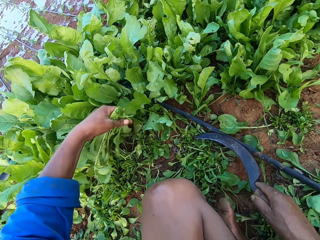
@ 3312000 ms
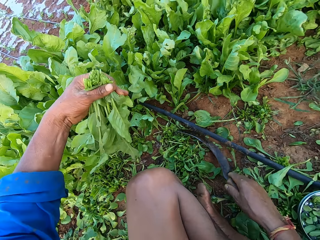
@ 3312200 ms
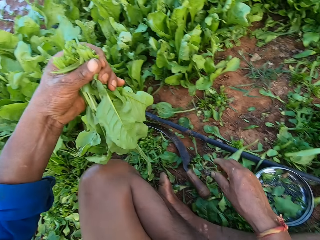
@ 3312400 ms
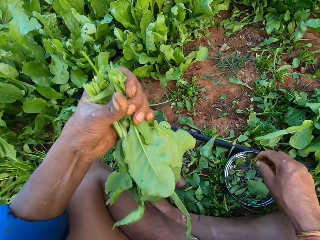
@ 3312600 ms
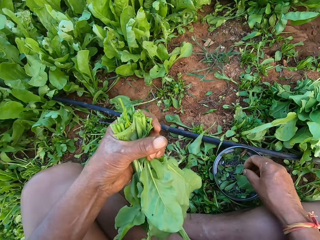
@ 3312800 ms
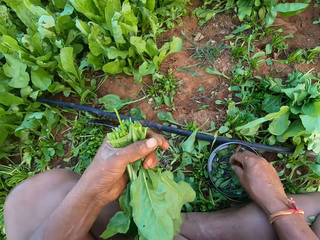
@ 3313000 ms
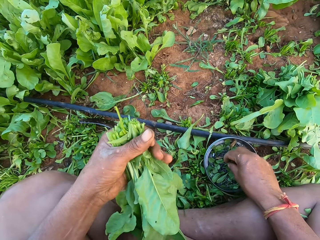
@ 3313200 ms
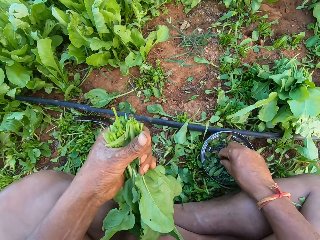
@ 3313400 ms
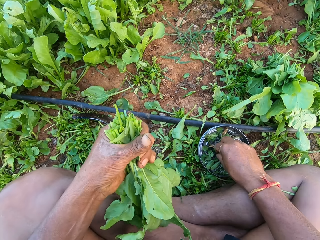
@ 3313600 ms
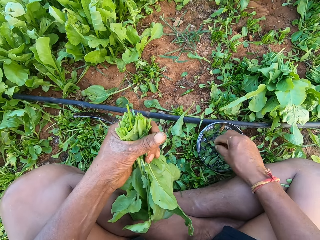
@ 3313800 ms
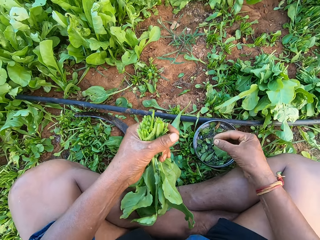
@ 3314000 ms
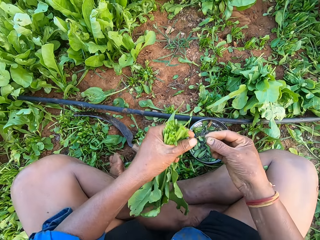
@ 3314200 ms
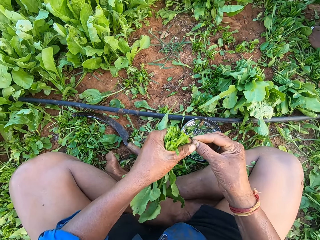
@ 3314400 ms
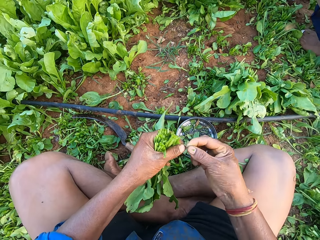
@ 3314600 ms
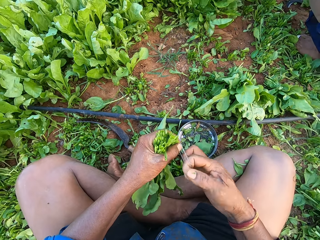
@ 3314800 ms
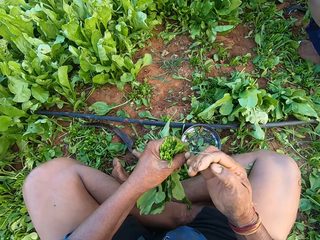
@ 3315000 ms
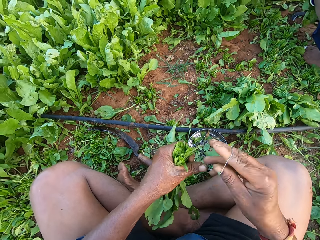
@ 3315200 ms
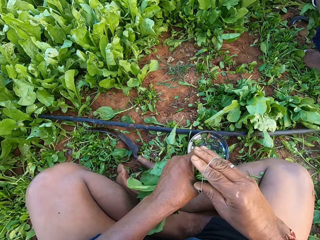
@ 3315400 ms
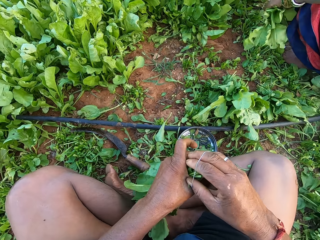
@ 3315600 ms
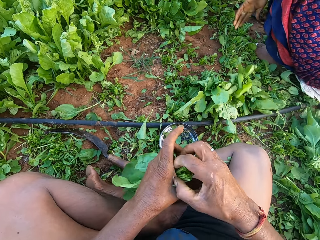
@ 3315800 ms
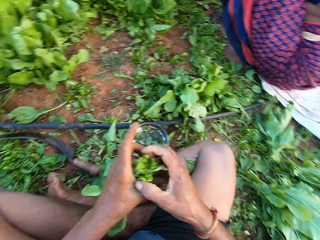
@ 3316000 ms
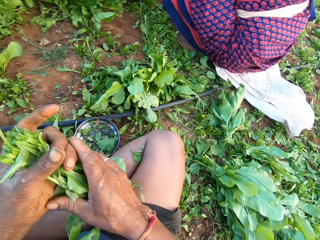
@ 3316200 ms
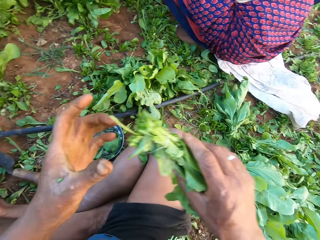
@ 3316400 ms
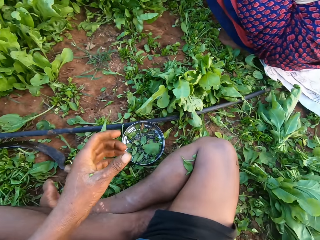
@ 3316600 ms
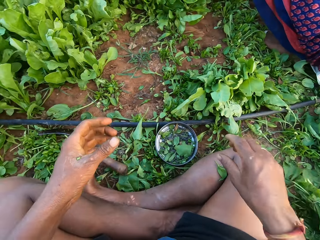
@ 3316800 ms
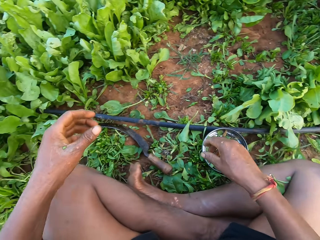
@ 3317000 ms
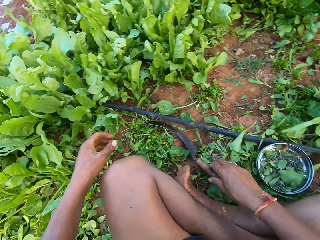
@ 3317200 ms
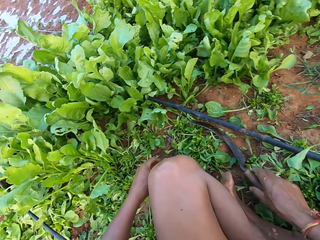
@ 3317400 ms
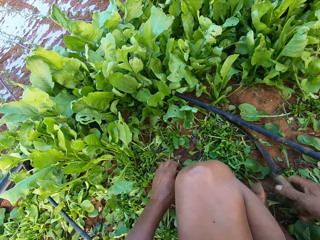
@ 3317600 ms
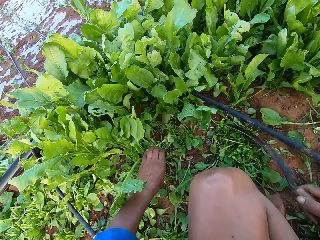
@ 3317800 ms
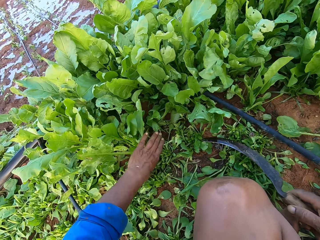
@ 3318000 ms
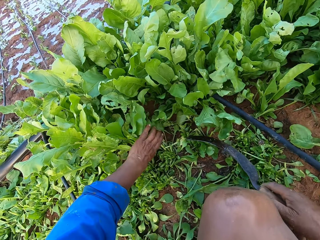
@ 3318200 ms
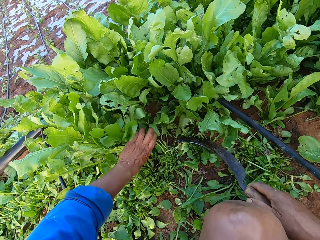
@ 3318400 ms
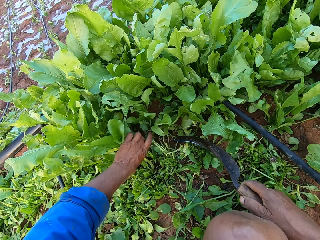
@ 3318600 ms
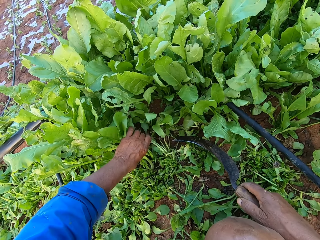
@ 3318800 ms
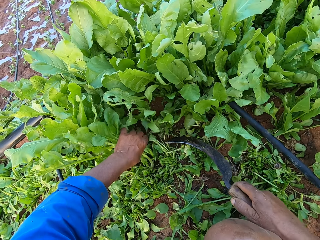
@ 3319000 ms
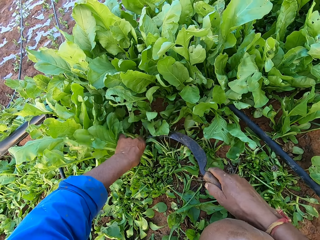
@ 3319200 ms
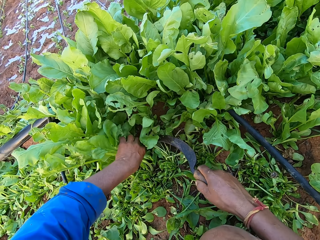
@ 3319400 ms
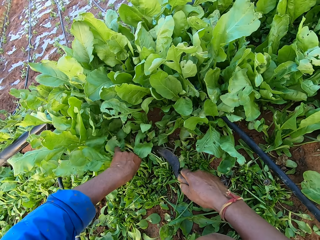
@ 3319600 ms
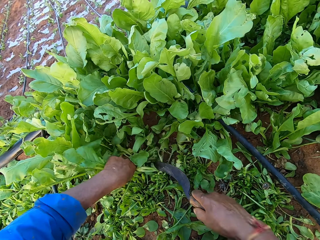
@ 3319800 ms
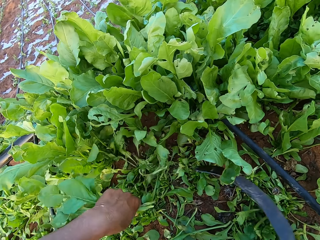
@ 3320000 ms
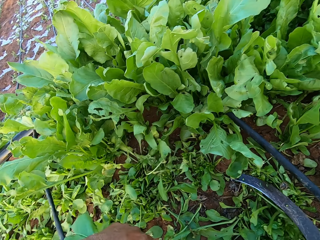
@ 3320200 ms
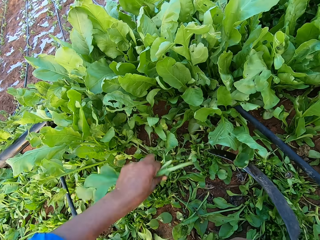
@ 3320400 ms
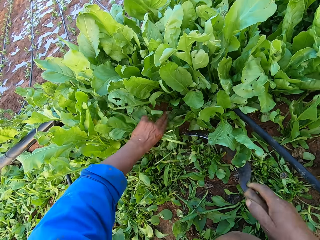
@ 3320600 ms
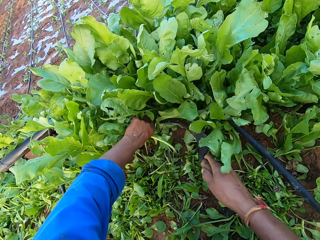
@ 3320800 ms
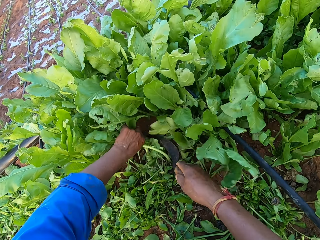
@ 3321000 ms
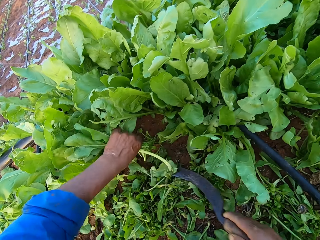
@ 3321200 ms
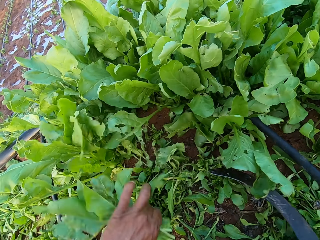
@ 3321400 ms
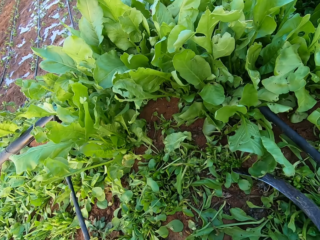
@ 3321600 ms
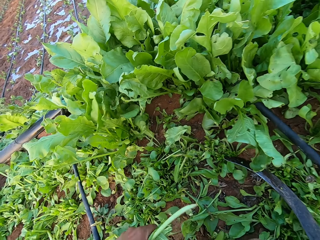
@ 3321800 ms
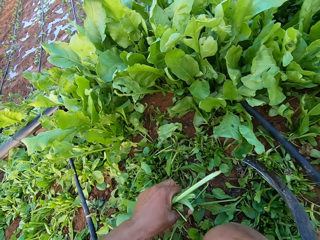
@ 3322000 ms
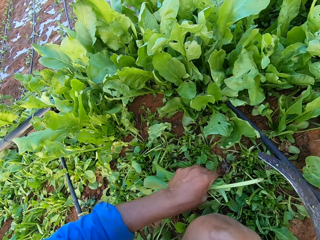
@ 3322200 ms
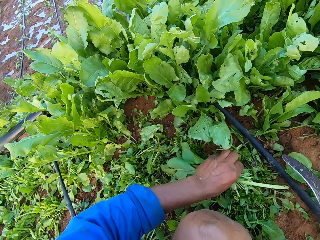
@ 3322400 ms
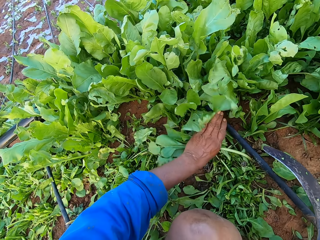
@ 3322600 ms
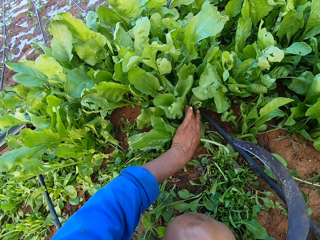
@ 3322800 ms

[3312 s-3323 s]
The camera wearer drops the sickle on the ground with his right hand. He picks a rubber band from the plate with his right hand. He ties the spinach leaves with the rubber band in his right hand. The woman drops some spinach leaves on the ground with her left hand. The camera wearer passes the spinach leaves from his left hand to his right hand. He puts down the spinach. He picks the sickle from the ground with his right hand. He holds some spinach leaves on the ground with his left hand. He cuts the spinach leaves with the sickle in his right hand. He interacts with the man.

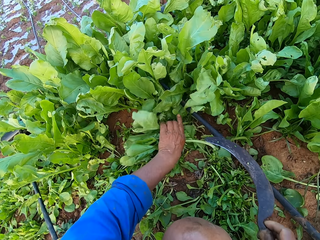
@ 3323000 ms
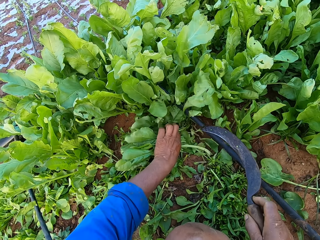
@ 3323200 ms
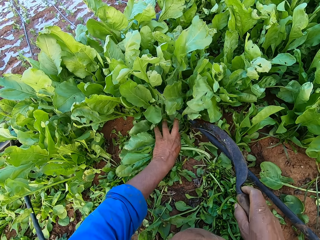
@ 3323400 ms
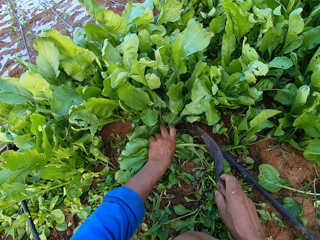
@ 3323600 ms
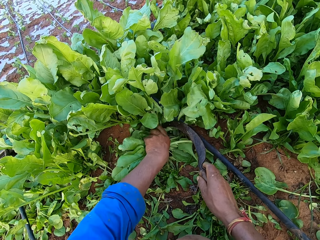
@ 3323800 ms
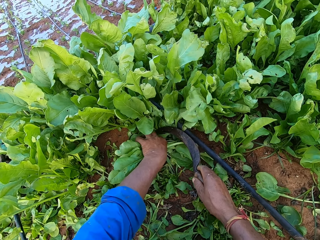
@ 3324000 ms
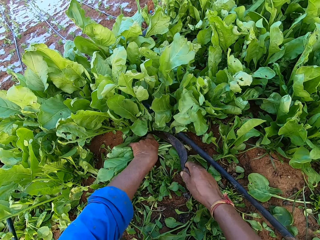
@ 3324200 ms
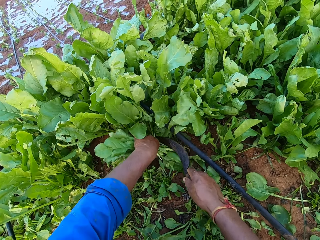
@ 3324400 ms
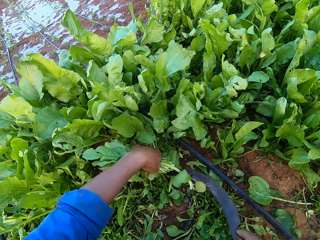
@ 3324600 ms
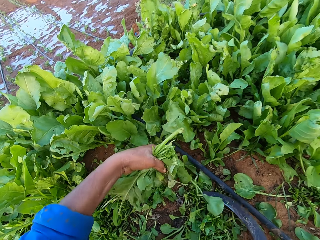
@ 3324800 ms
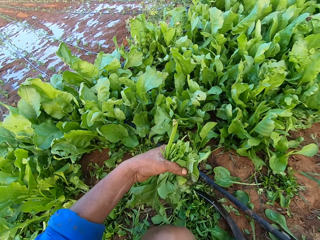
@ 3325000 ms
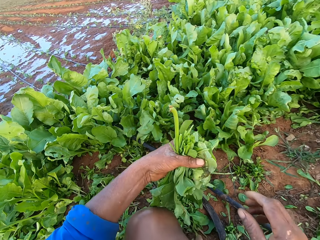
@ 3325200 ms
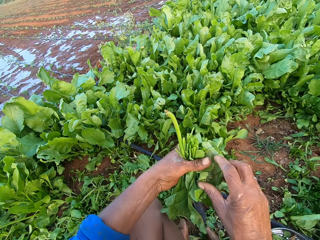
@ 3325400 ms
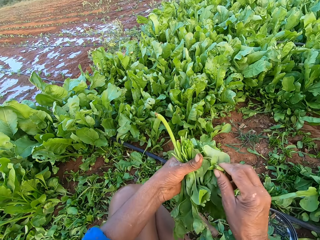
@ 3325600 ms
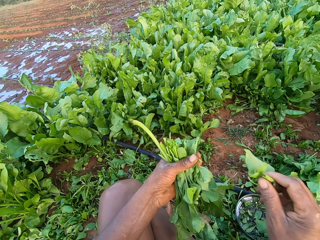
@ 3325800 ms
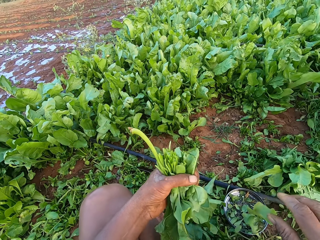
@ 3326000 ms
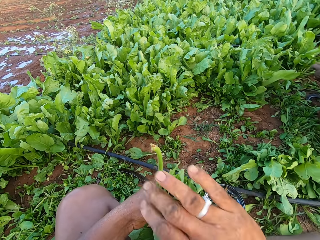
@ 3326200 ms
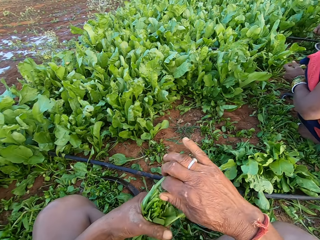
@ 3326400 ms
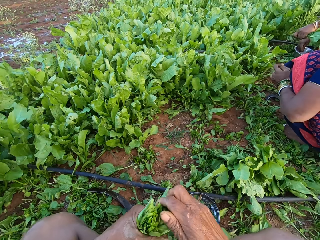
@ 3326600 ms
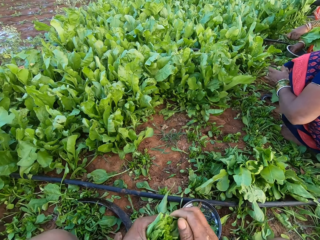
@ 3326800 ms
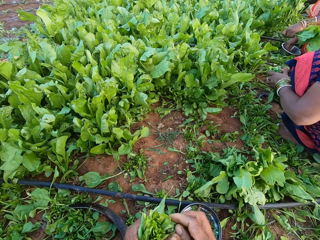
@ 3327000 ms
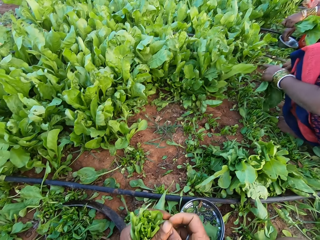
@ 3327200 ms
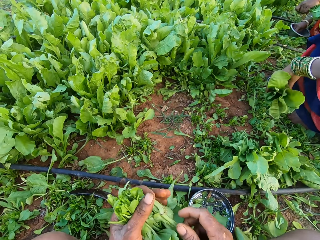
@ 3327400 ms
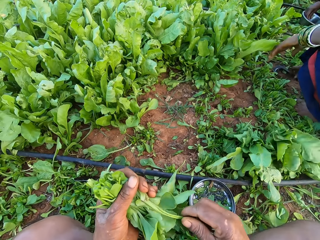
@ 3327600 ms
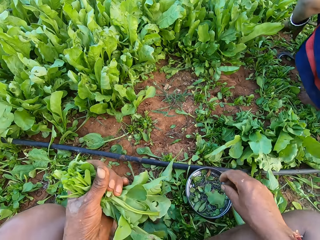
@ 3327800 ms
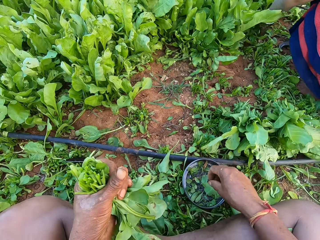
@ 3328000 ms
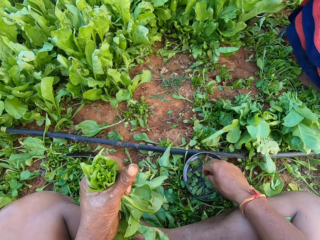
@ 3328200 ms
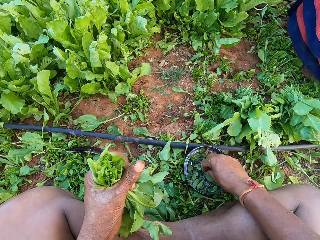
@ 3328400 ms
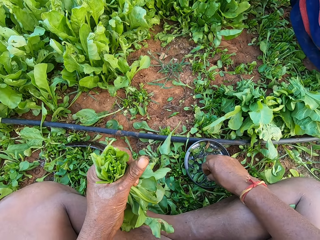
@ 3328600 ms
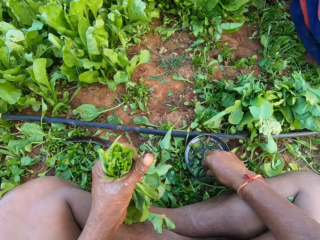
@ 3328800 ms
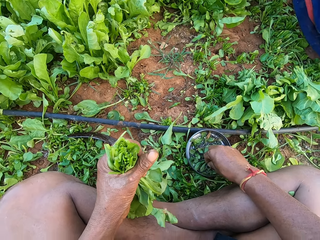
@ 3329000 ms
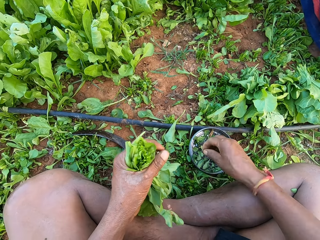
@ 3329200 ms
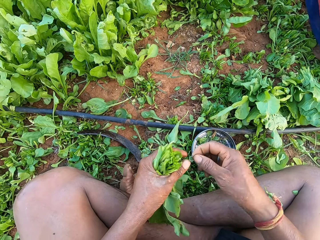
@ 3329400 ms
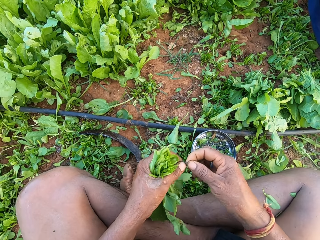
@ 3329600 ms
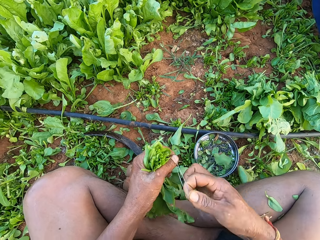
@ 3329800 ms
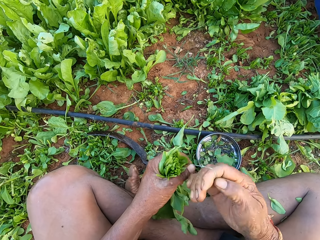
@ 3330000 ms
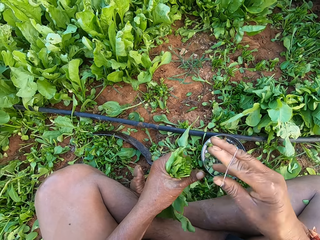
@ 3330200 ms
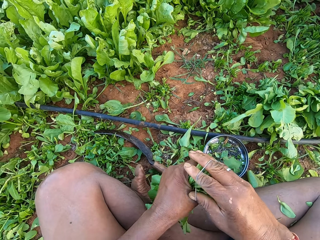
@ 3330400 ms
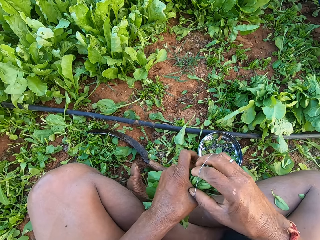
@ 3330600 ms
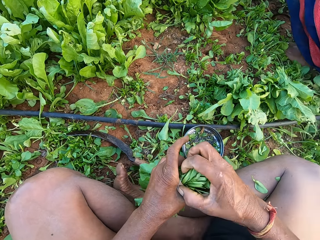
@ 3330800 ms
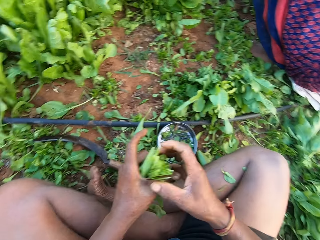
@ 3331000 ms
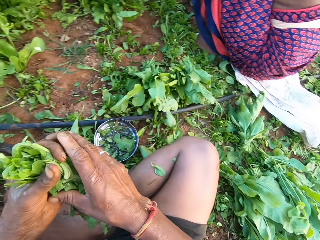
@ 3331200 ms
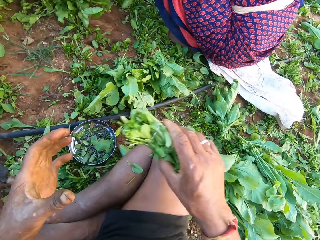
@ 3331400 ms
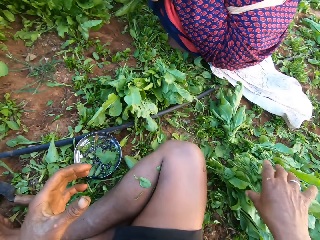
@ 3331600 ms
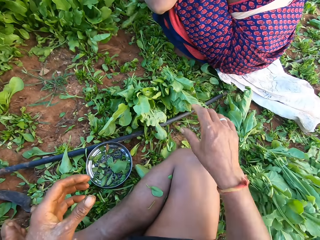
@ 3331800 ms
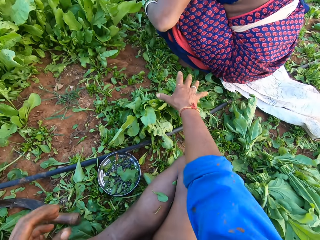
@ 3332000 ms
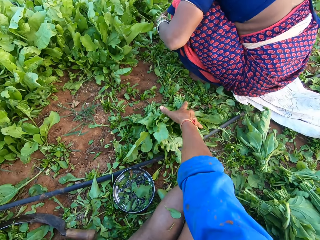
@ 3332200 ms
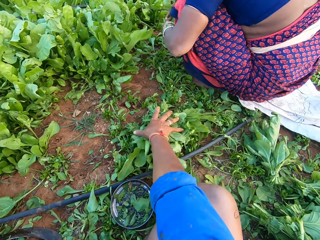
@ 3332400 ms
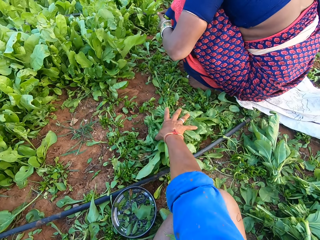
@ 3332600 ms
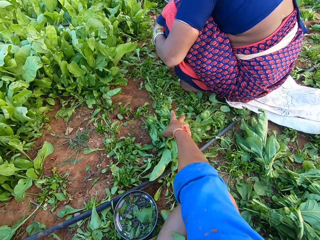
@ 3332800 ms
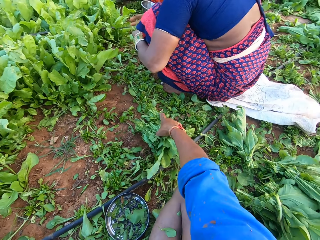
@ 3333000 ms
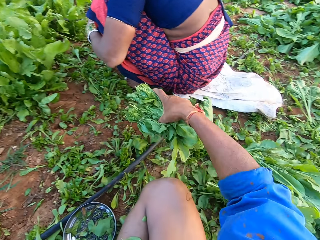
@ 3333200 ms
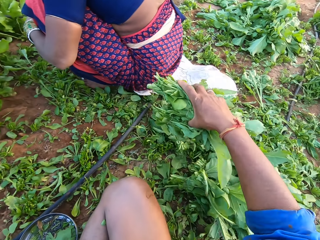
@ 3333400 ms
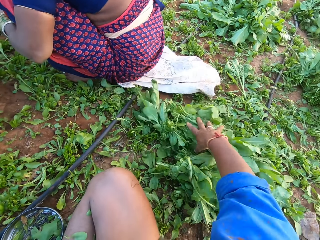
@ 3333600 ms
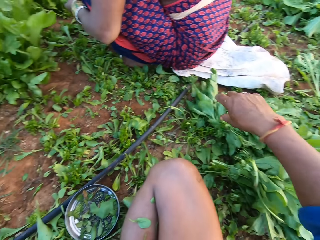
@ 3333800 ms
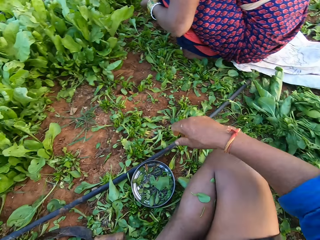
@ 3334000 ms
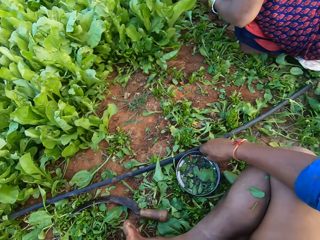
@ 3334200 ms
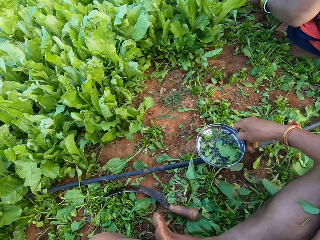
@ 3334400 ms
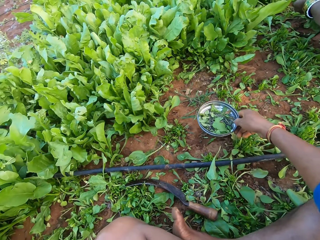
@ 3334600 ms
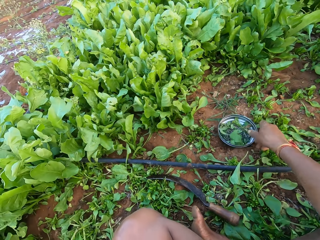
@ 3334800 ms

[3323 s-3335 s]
The camera wearer drops the sickle on the ground with his right hand. He drops a spinach leaf on the ground with his right hand. He holds the spinach. He bends the spinach stalk with his right hand. The woman passes the spinach leaves from her right hand to her left hand. Another woman picks a rubber band from the plate with her right hand and holds some spinach leaves in her left hand. The first woman drops some spinach leaves on the ground with her left hand. The camera wearer picks a rubber band from the plate with his right hand. He ties the spinach leaves with the rubber band in his right hand. He passes the spinach leaves from his left hand to his right hand. He drops the spinach leaves on the ground with his right hand. He picks some spinach leaves from the ground with his right hand. He drops the spinach leaves on the ground with his right hand. He moves the plate on the floor with his right hand.
